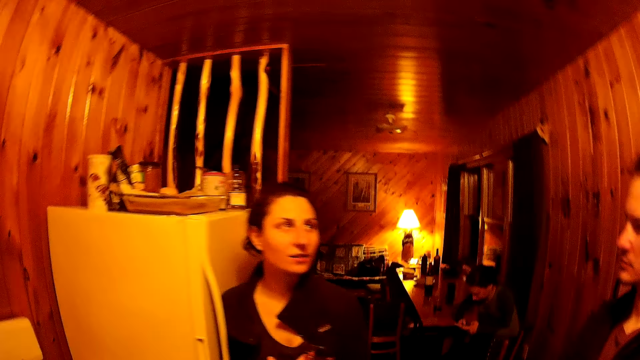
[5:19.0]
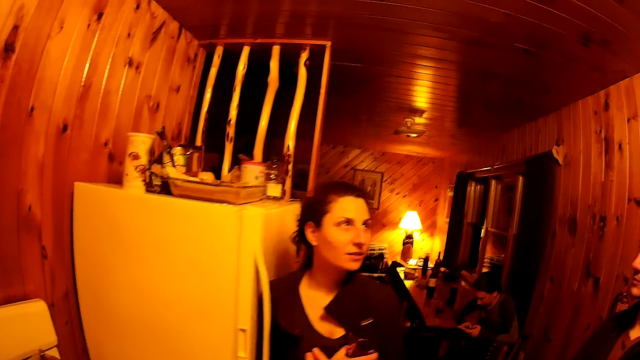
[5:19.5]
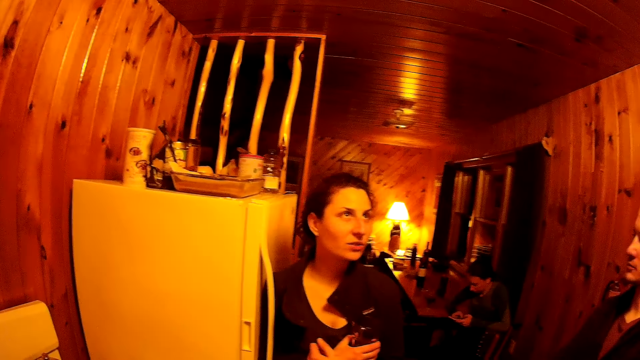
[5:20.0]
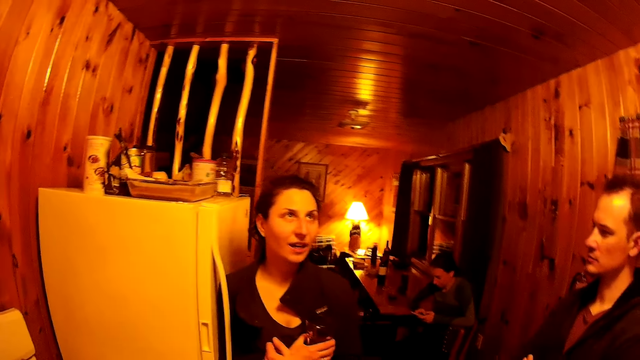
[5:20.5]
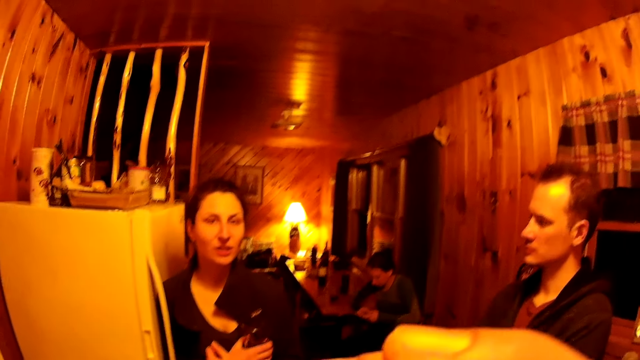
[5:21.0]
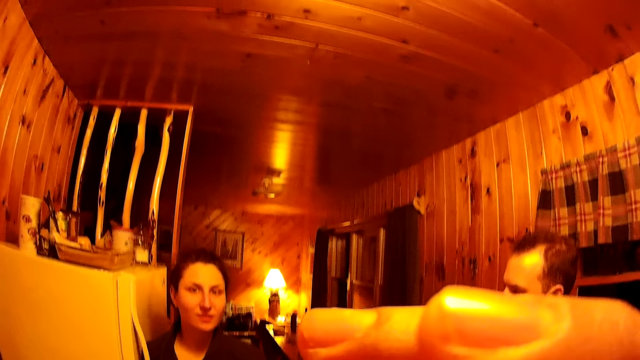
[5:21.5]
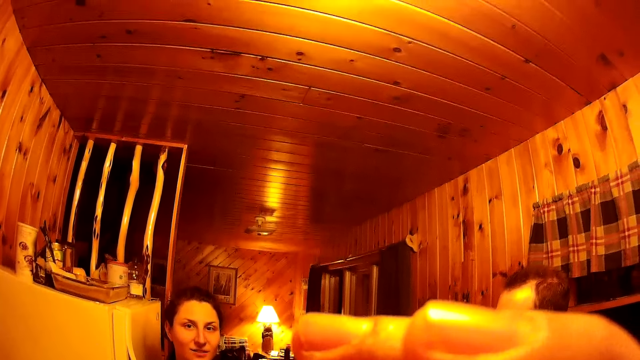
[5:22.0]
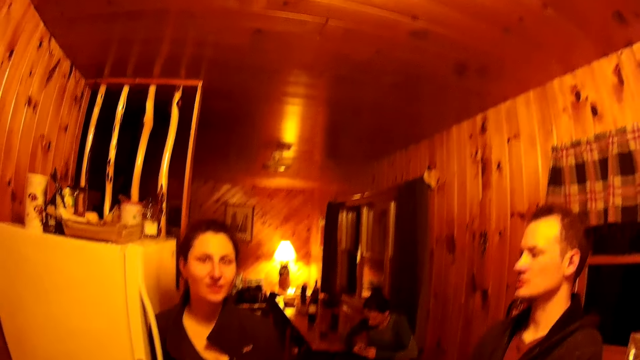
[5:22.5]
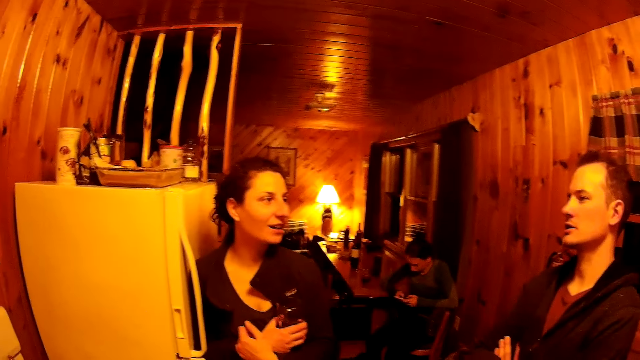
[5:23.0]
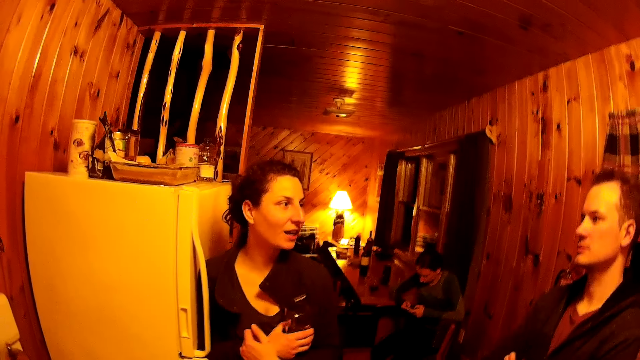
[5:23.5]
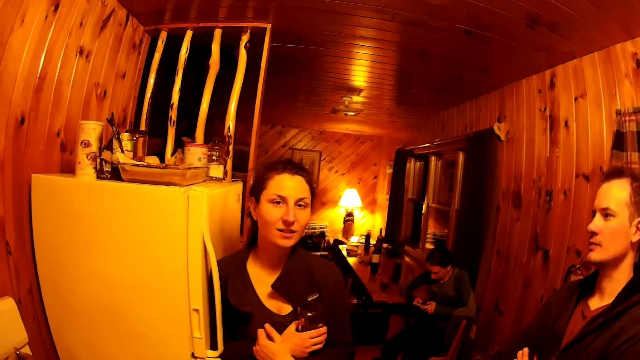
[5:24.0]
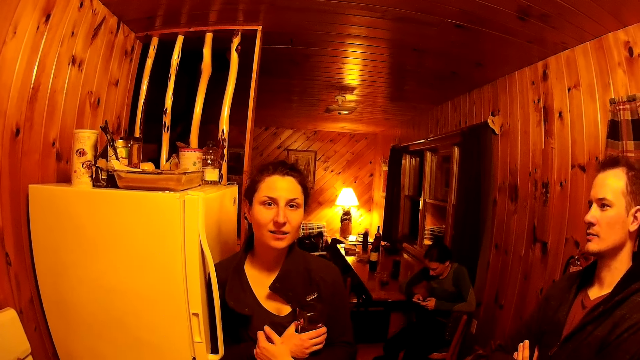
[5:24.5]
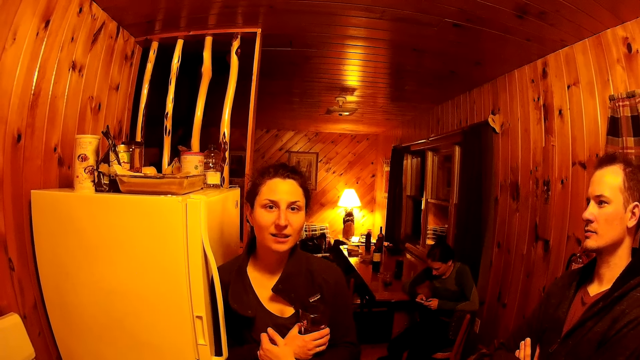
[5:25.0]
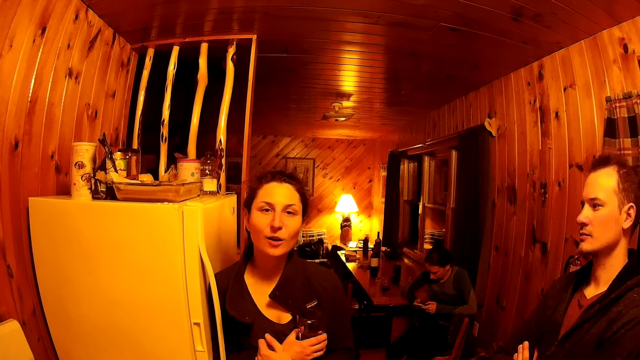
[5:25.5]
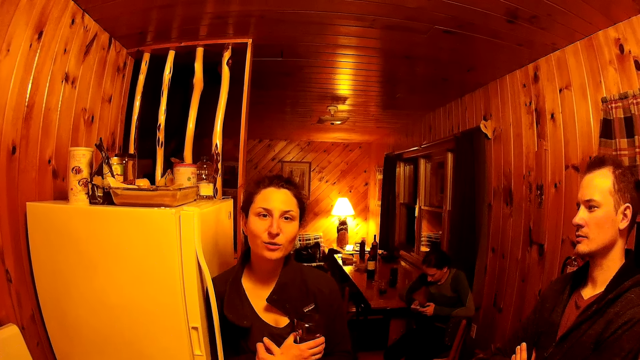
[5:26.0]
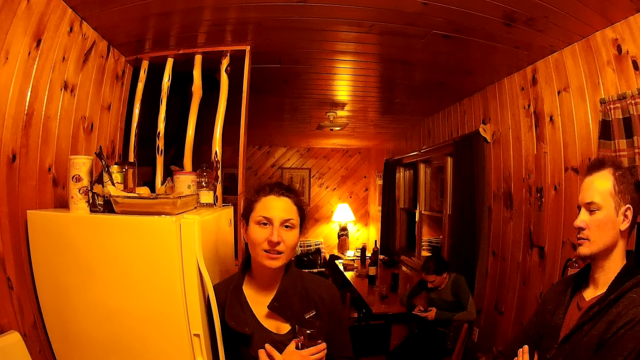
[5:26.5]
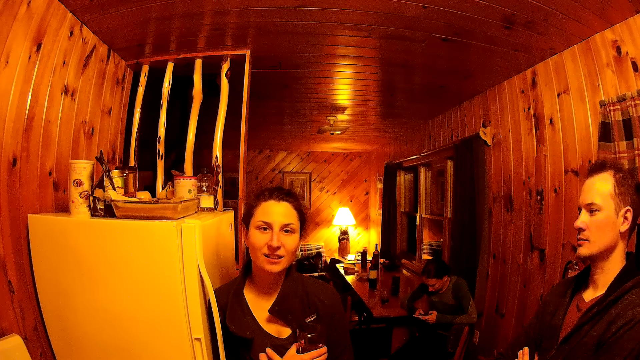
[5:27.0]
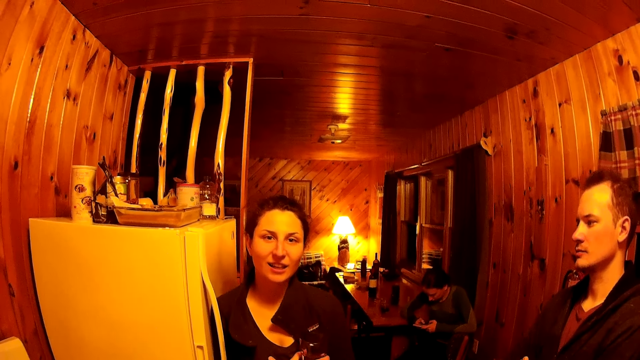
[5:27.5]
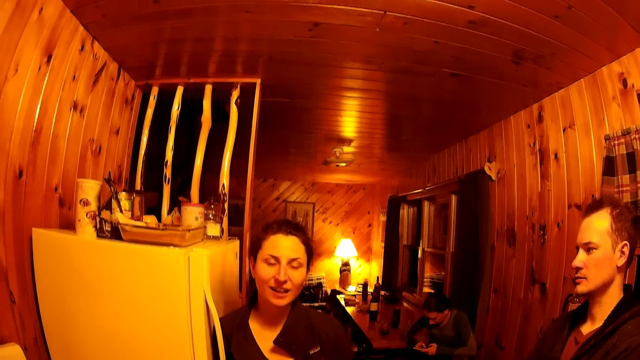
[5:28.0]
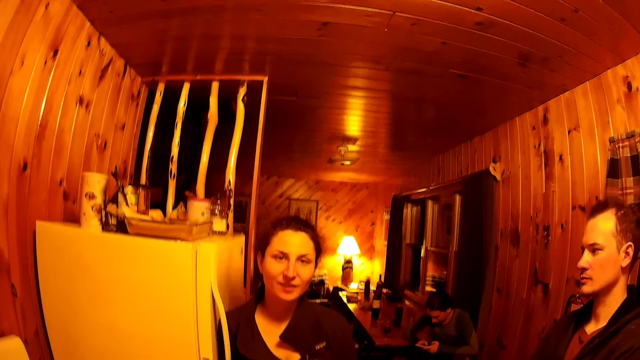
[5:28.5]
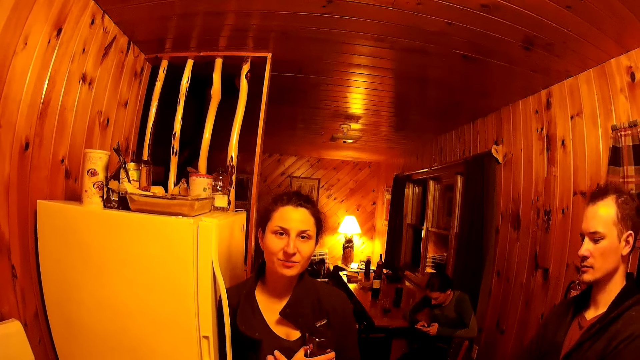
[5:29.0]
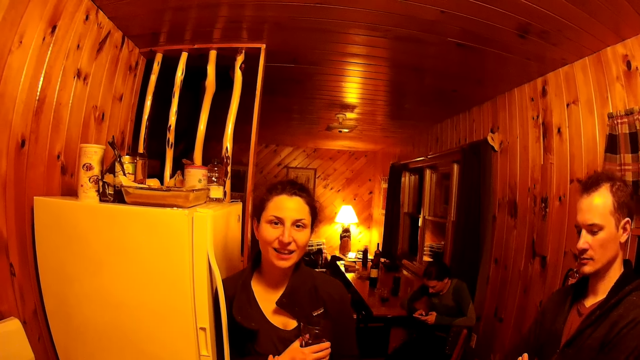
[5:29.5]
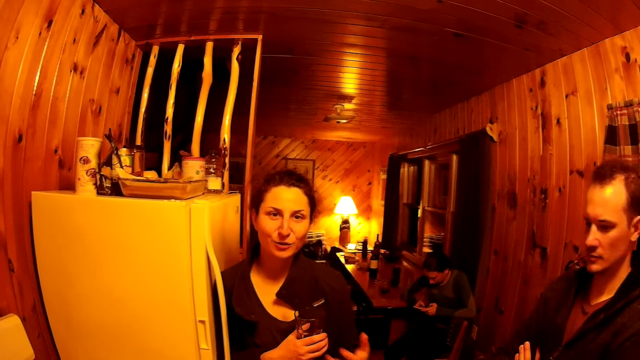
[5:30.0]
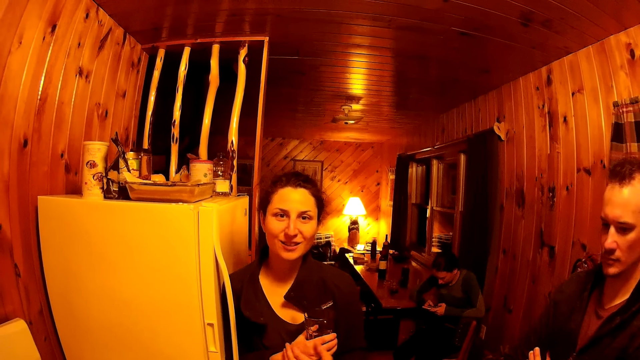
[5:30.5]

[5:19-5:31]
The camera wearer moves beside a man. They turn around the room. They drink from the glass. They lower the glass. They look at a woman. They turn around the room. The woman converses to the camera wearer.

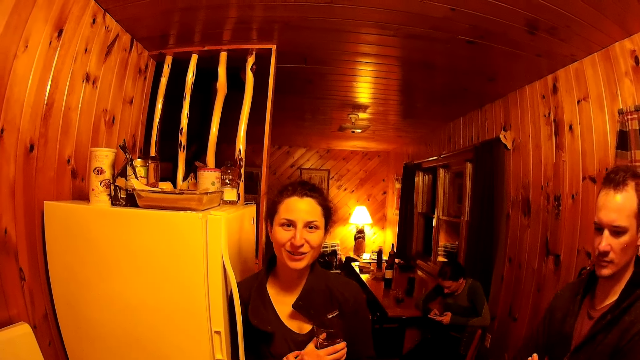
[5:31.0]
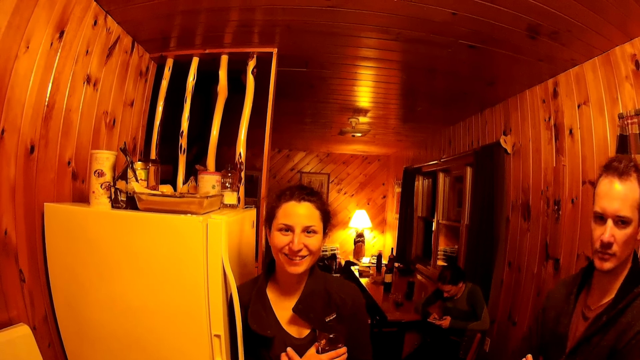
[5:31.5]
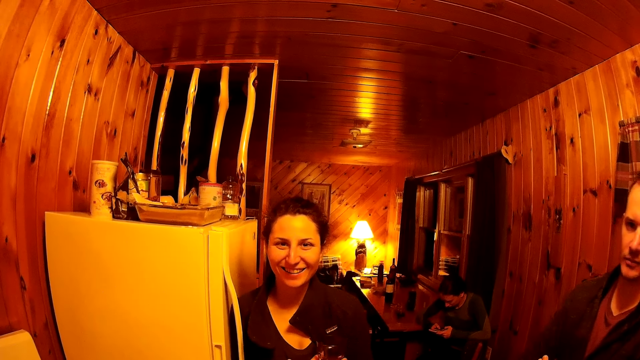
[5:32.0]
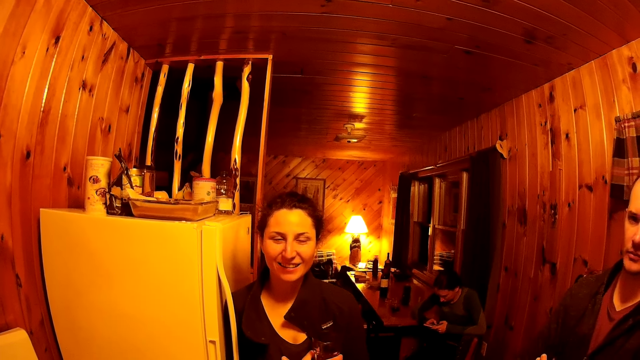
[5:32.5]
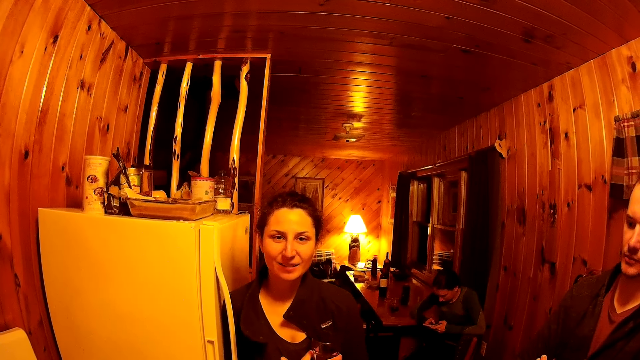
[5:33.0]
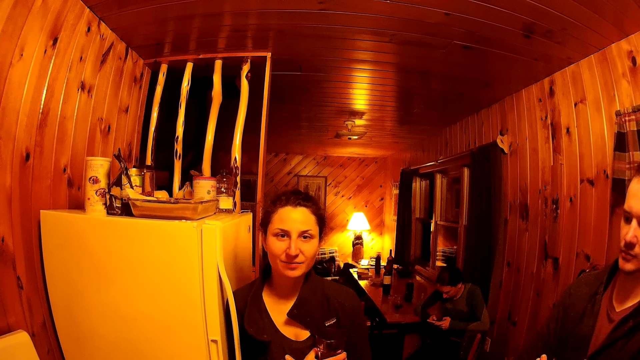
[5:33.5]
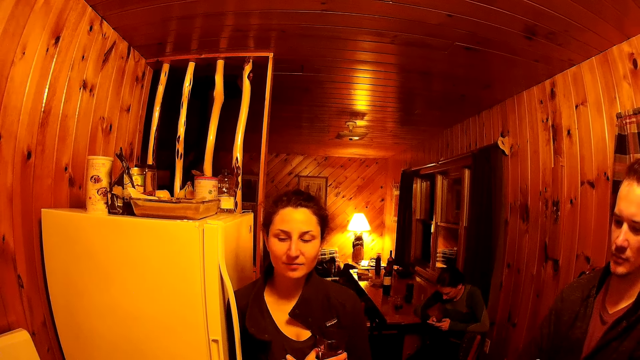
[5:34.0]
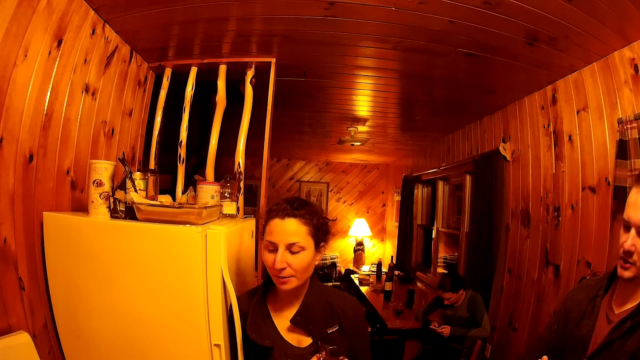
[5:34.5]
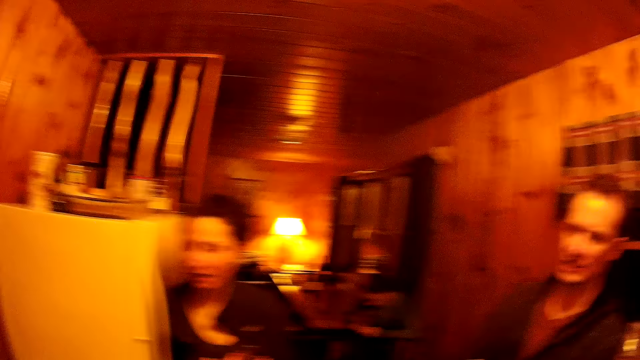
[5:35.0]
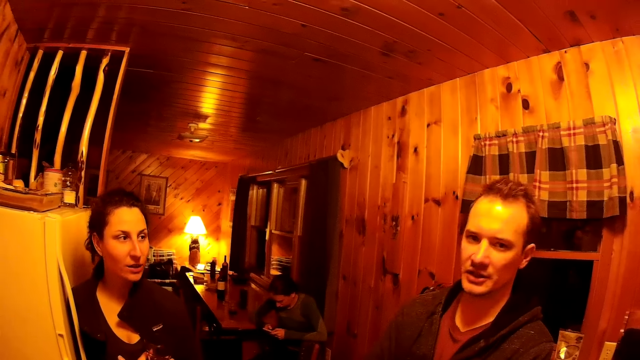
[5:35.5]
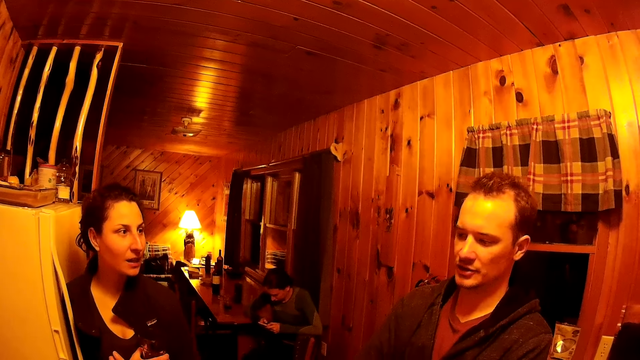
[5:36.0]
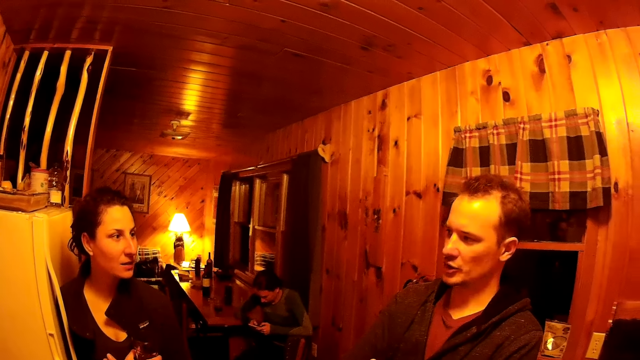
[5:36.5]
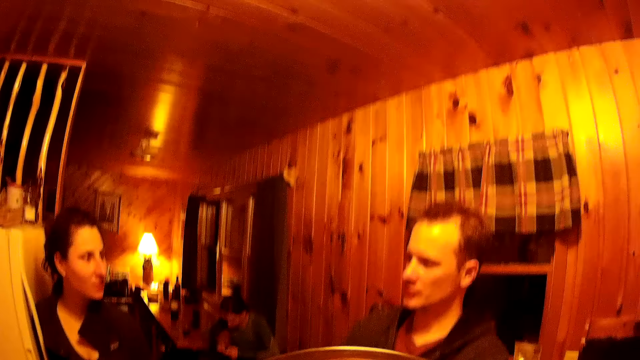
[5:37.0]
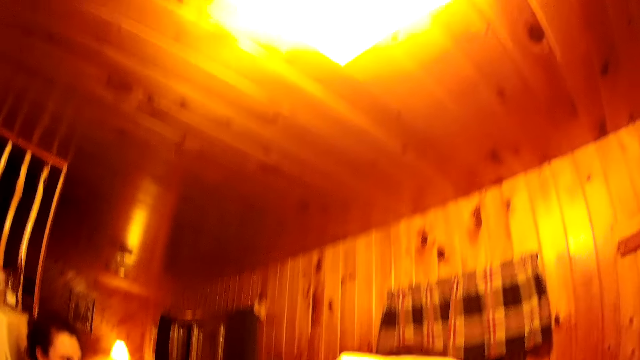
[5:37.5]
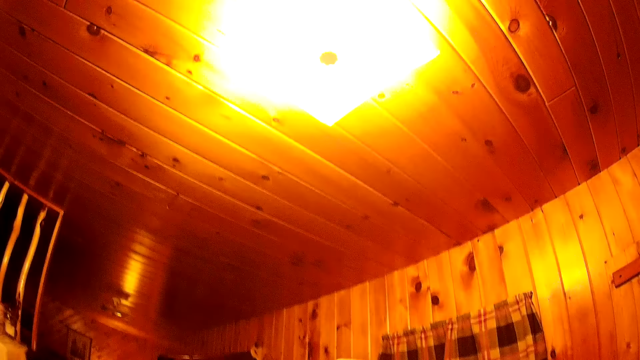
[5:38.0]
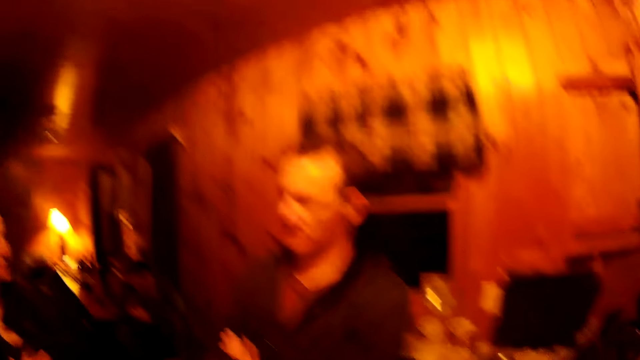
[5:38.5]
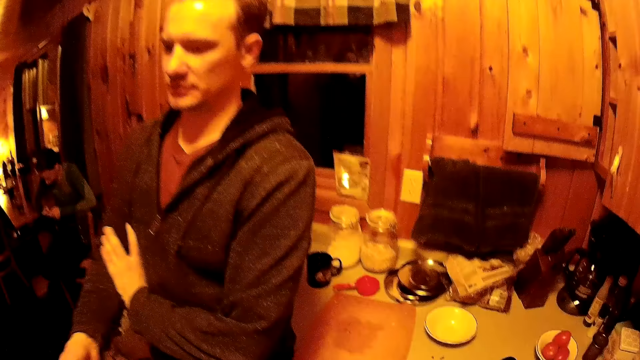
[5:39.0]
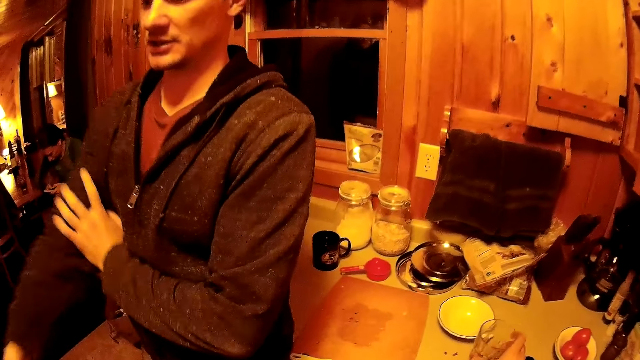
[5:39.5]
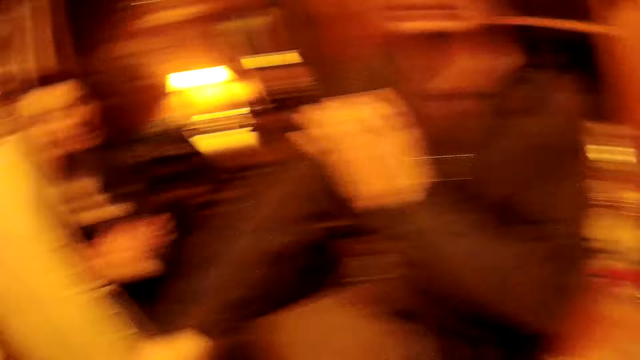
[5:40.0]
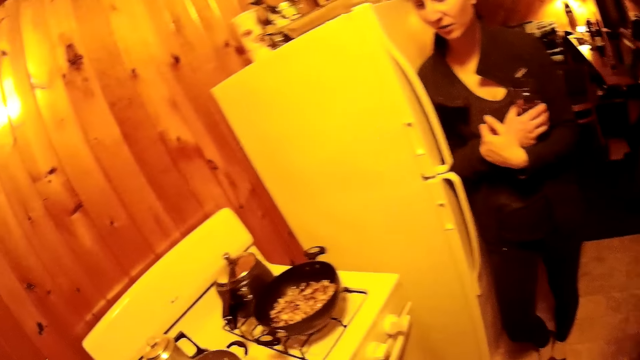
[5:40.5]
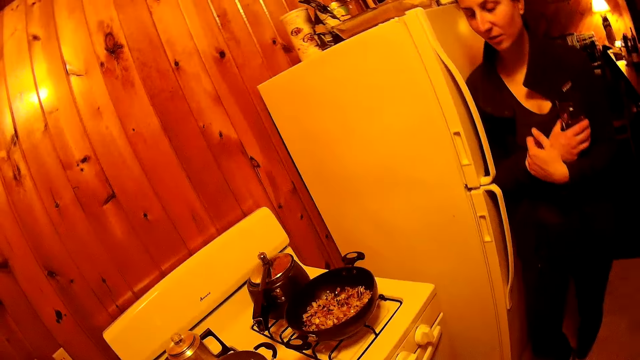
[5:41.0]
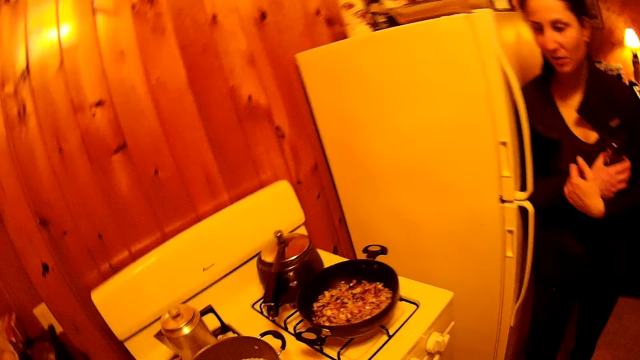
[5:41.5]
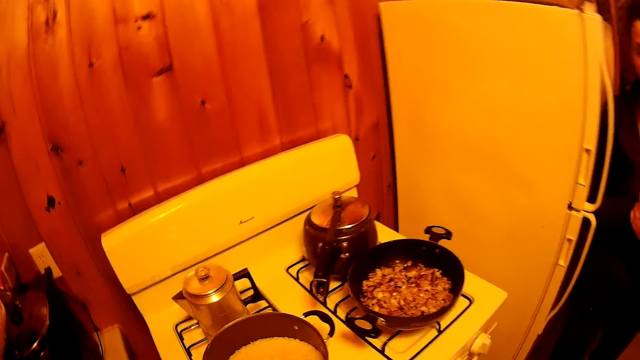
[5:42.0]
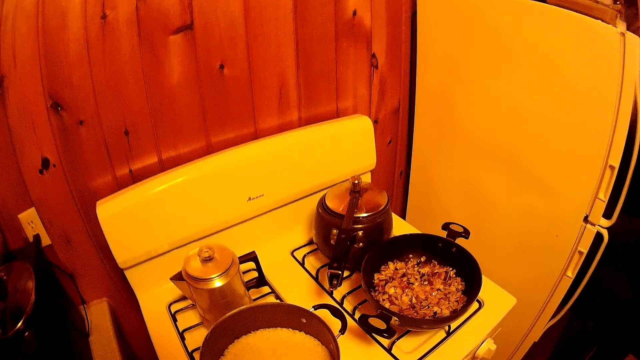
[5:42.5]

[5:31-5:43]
The camera wearer looks at a man. The man converses to the camera wearer. The camera wearer drinks from the glass. They place the glass on the table. They turn around the room. They look at the food on the cooker.
